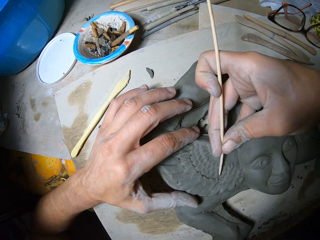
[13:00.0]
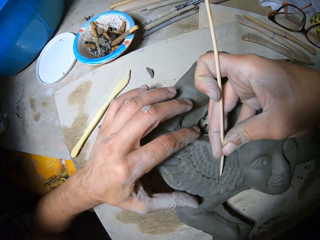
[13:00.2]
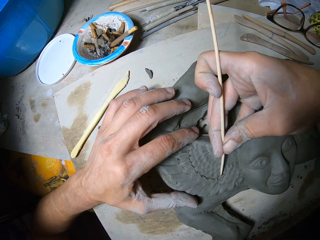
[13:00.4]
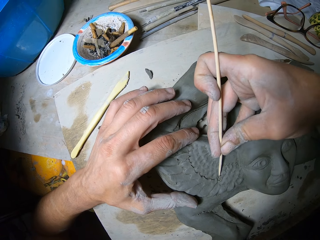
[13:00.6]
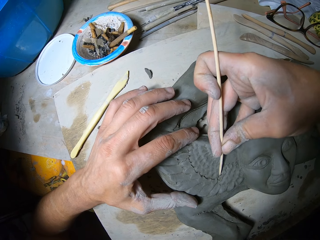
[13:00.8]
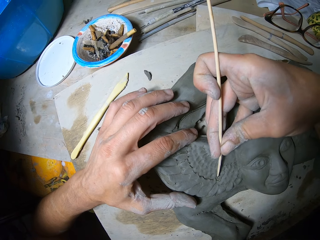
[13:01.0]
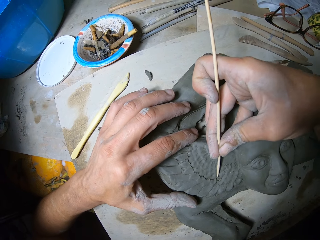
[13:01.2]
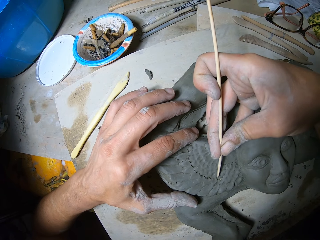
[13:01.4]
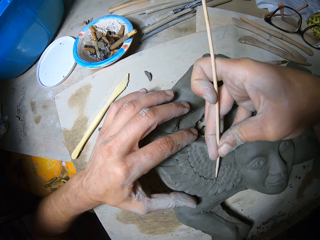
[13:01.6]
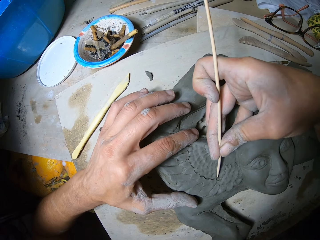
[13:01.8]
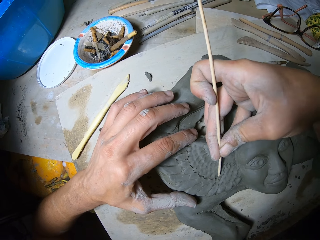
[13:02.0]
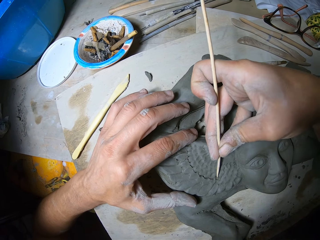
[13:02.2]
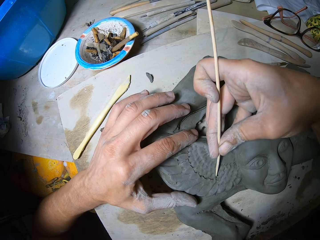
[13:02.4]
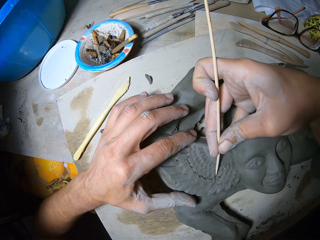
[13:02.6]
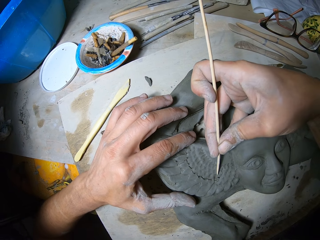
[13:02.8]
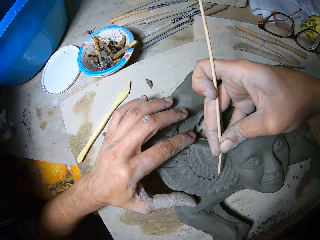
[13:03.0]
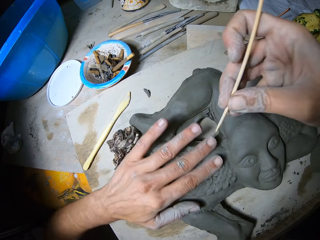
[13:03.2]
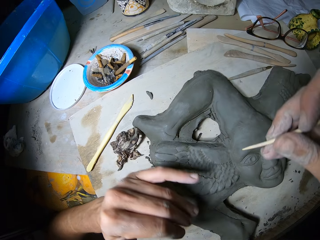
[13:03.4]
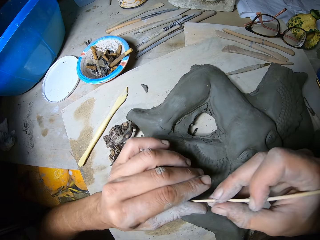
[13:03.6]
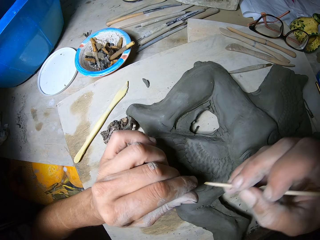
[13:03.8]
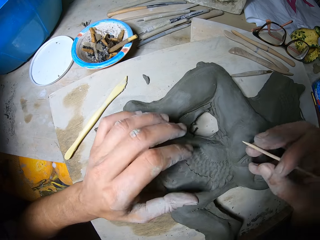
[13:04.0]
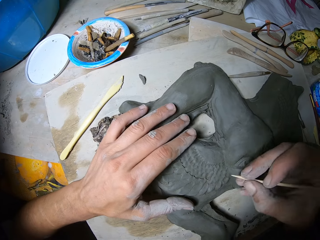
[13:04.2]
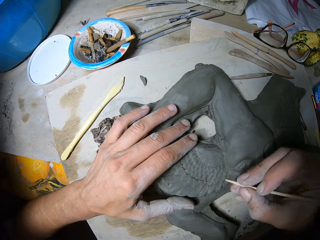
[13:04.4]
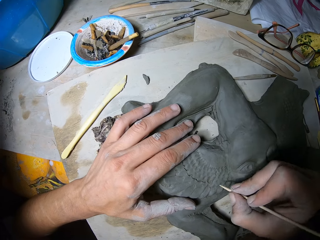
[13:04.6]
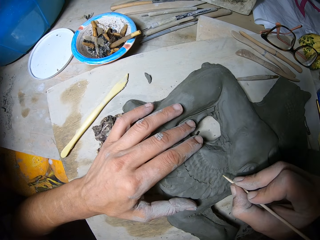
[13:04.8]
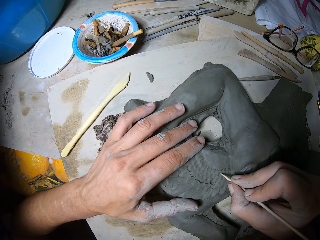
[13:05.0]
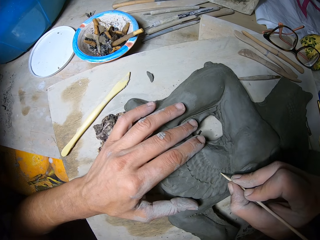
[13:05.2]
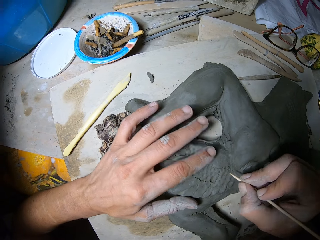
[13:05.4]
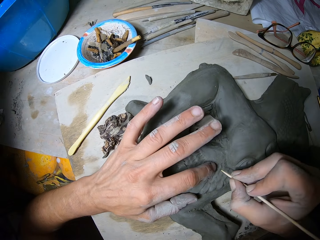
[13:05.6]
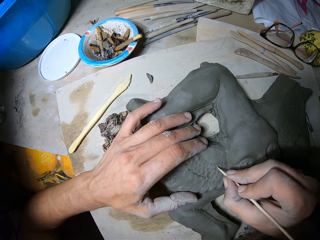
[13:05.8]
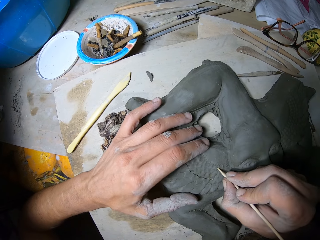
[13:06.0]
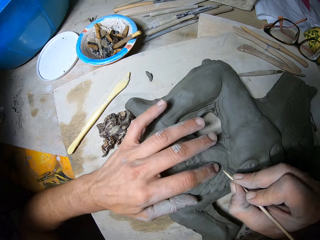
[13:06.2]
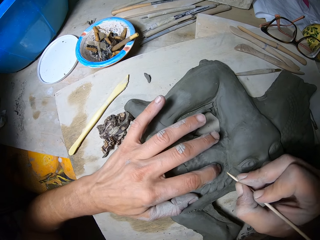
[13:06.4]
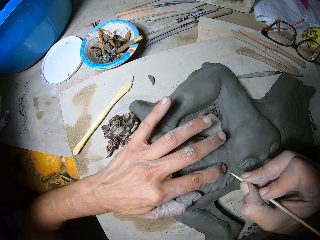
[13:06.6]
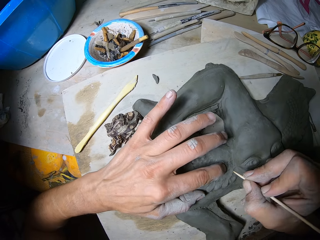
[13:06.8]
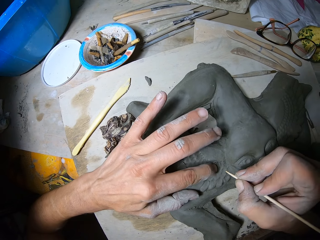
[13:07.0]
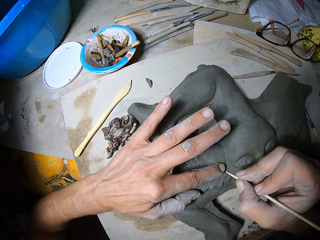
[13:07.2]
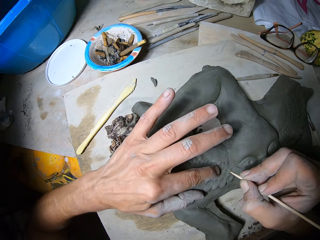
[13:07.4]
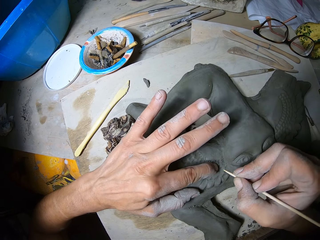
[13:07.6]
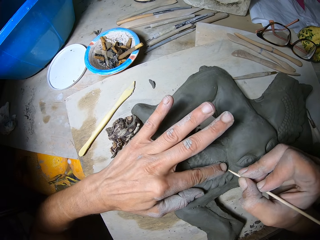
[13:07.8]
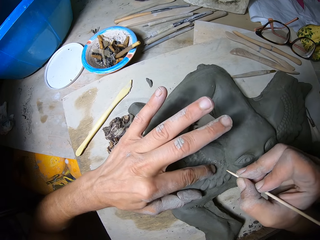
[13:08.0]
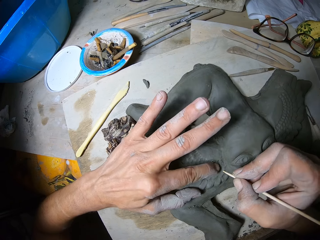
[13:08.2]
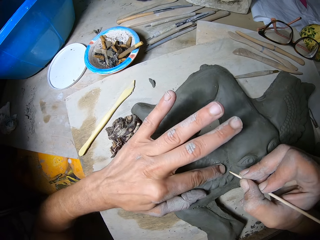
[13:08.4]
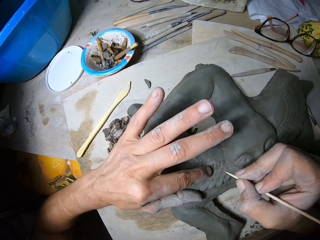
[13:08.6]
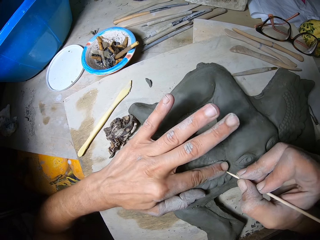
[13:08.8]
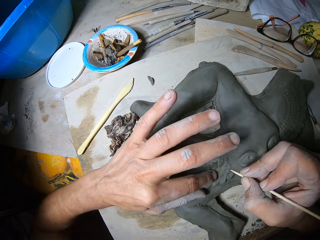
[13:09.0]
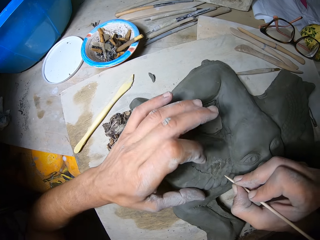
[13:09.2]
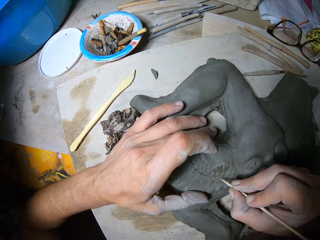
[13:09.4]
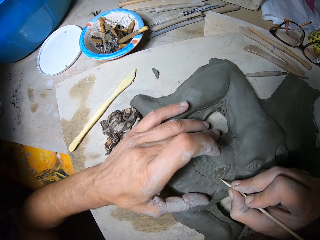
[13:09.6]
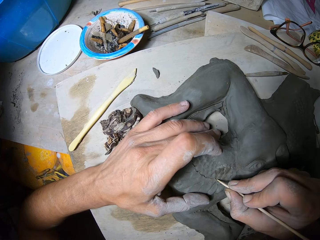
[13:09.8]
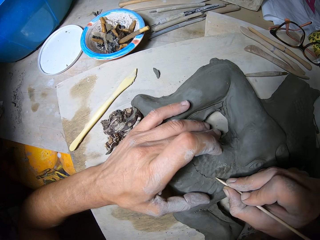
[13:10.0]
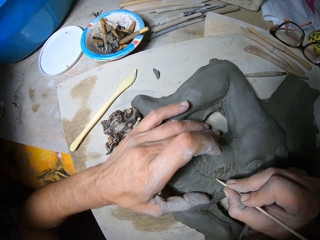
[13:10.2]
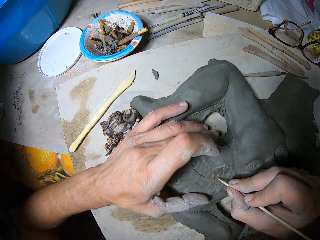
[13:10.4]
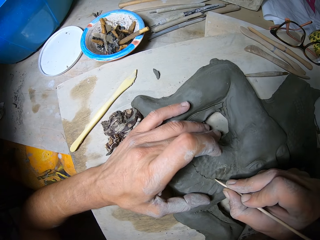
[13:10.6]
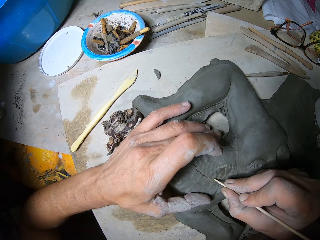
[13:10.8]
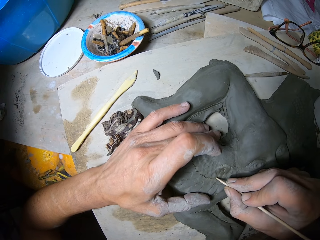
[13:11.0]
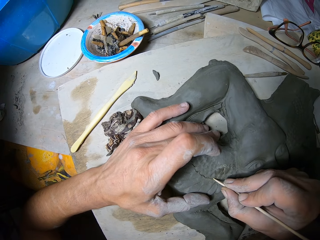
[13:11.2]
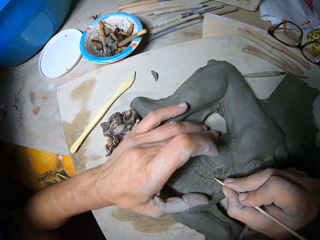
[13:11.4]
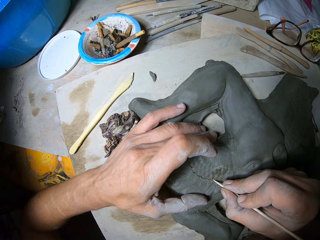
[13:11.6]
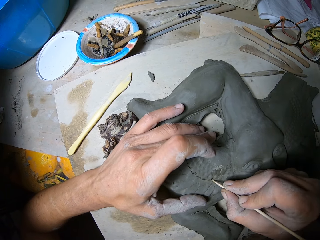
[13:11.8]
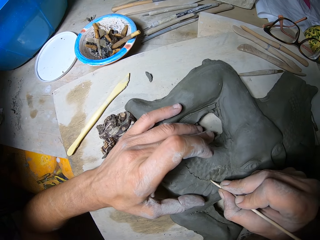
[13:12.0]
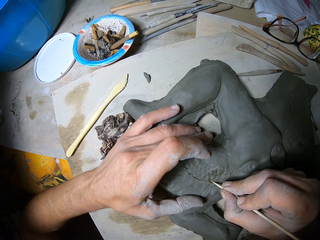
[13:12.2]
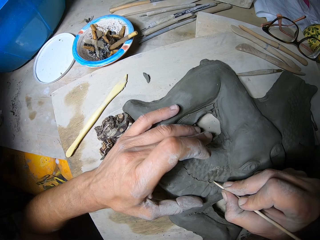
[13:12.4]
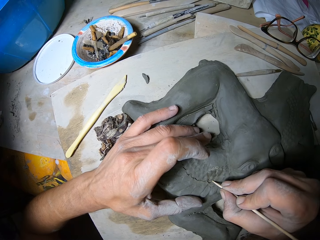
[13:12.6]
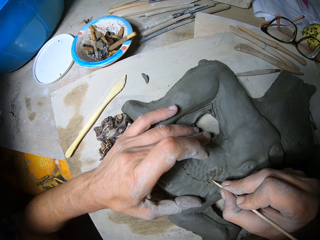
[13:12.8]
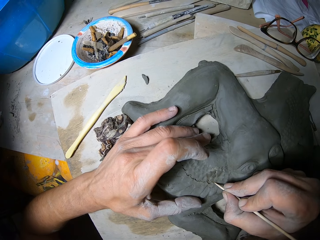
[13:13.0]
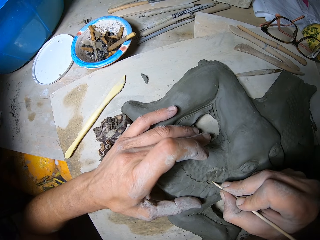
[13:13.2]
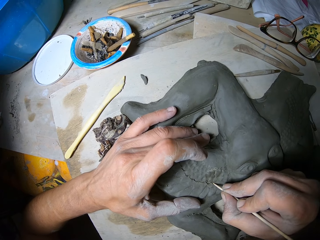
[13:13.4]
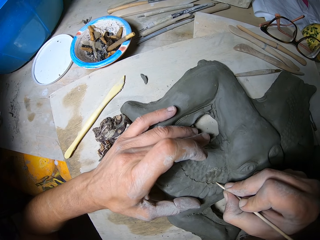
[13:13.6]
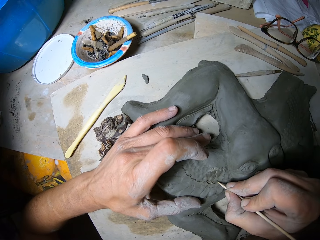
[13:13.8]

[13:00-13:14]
The camera wearer wipes out mold plasters on the engraving tool in his right hand with his left hand. He places his left hand on the relief sculpture. He rubs a spot on the relief sculpture with his left index finger. He carves out the forms of the relief sculpture with the engraving tool in his right hand.

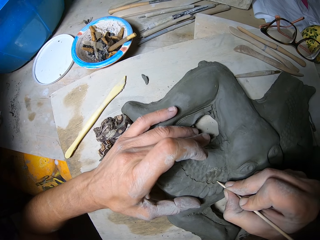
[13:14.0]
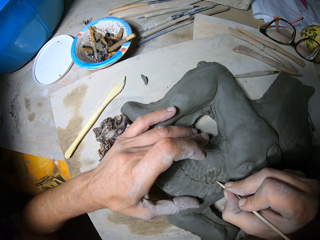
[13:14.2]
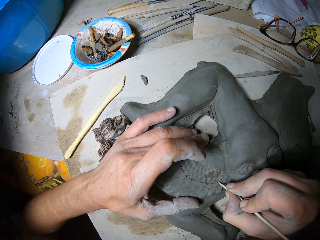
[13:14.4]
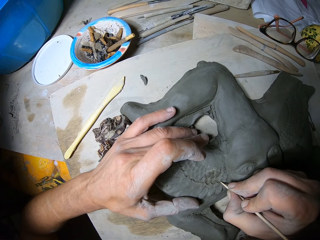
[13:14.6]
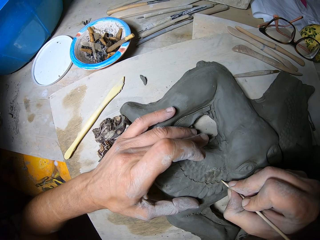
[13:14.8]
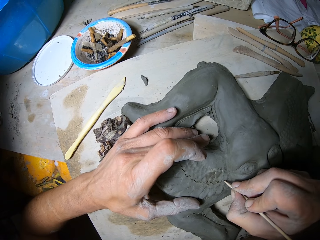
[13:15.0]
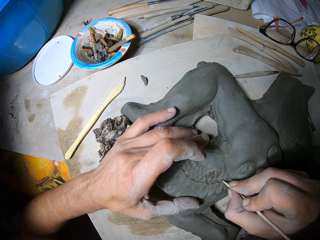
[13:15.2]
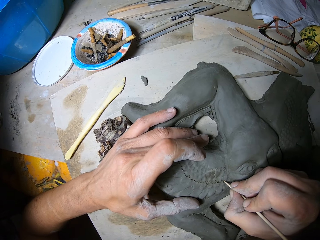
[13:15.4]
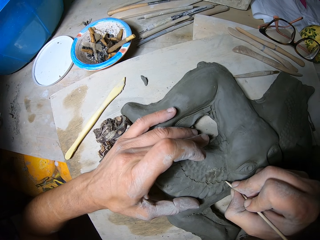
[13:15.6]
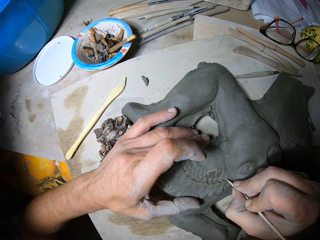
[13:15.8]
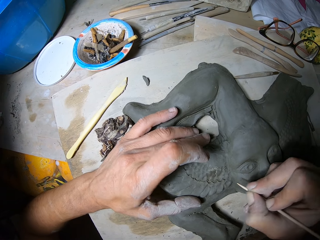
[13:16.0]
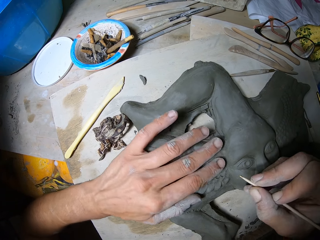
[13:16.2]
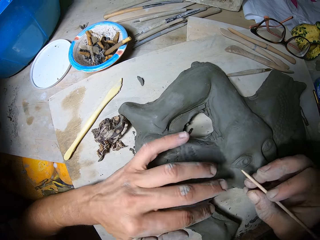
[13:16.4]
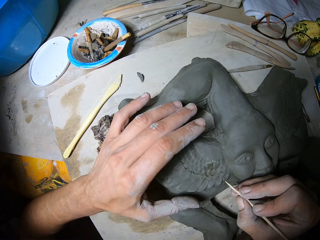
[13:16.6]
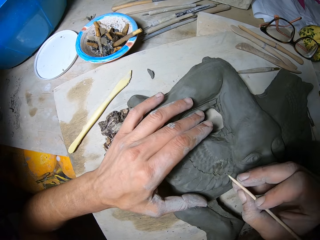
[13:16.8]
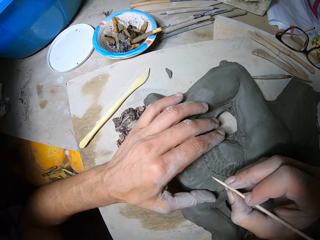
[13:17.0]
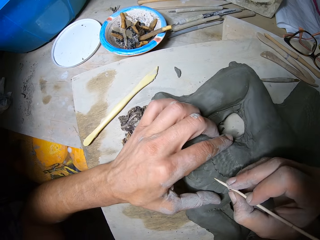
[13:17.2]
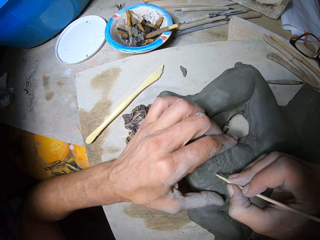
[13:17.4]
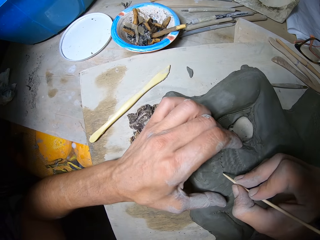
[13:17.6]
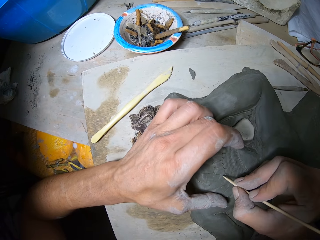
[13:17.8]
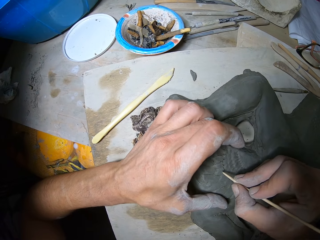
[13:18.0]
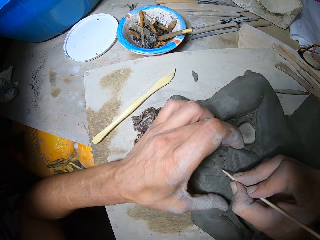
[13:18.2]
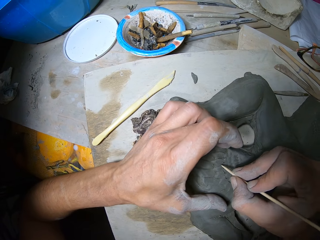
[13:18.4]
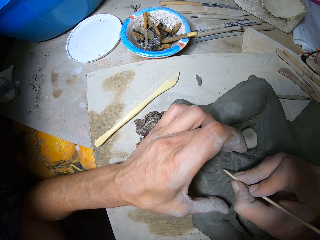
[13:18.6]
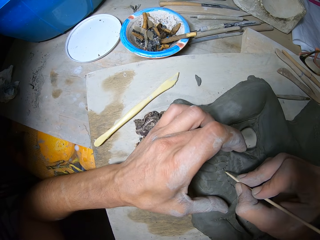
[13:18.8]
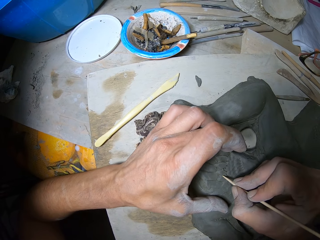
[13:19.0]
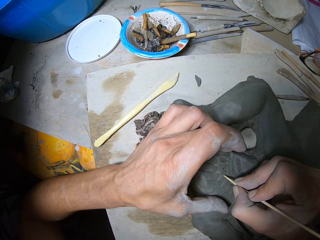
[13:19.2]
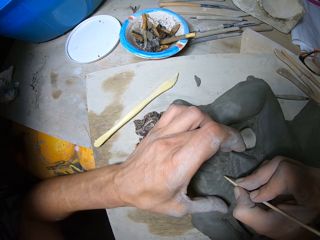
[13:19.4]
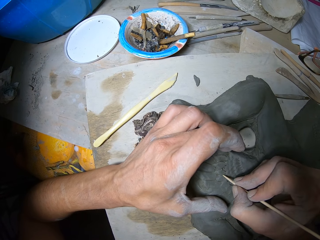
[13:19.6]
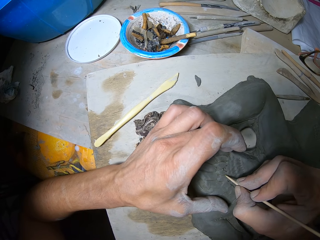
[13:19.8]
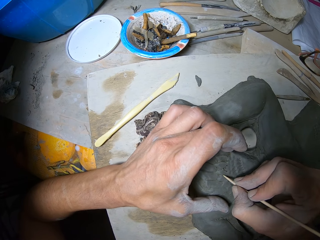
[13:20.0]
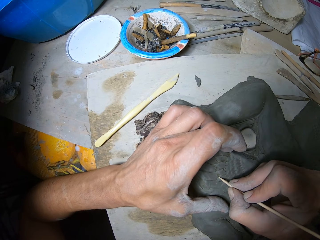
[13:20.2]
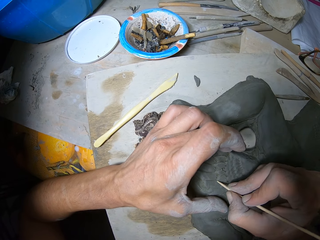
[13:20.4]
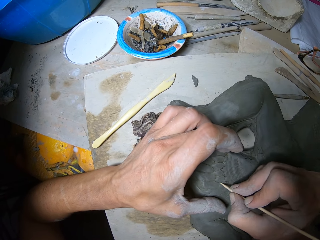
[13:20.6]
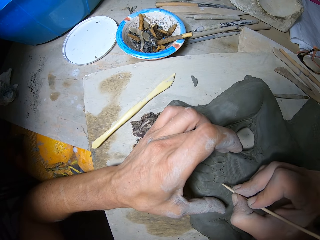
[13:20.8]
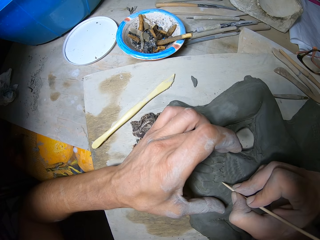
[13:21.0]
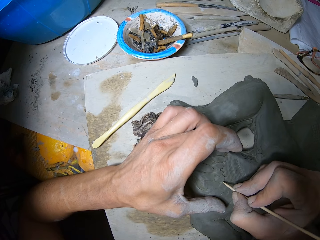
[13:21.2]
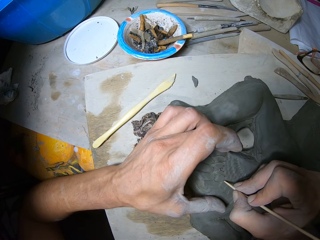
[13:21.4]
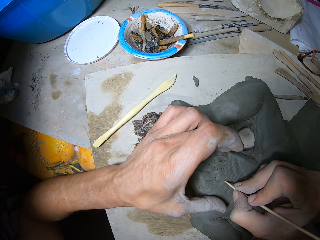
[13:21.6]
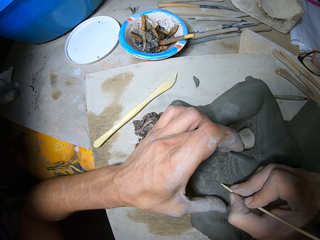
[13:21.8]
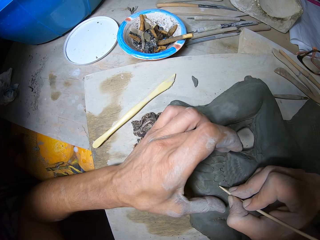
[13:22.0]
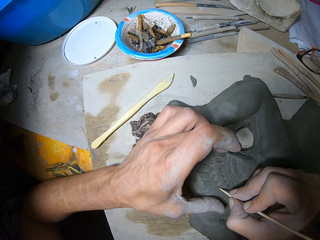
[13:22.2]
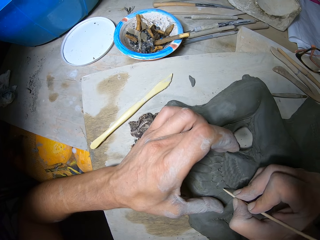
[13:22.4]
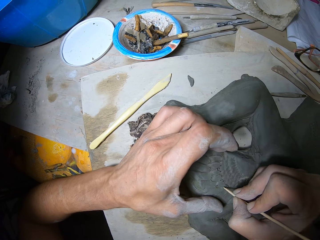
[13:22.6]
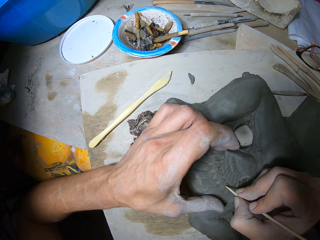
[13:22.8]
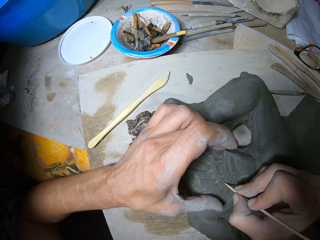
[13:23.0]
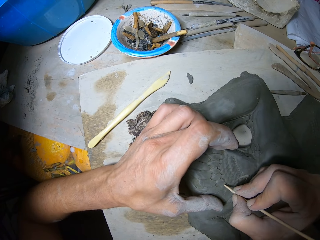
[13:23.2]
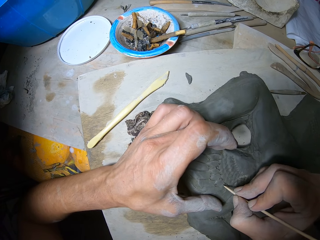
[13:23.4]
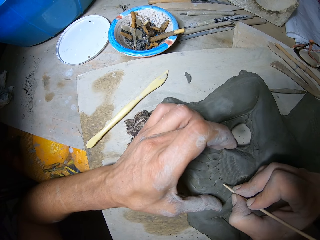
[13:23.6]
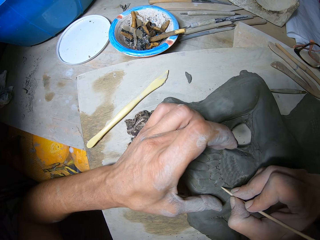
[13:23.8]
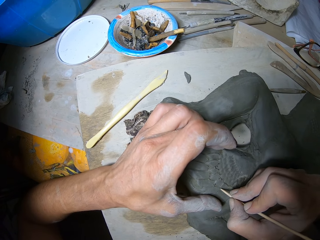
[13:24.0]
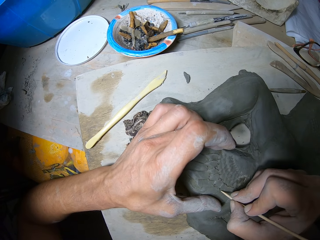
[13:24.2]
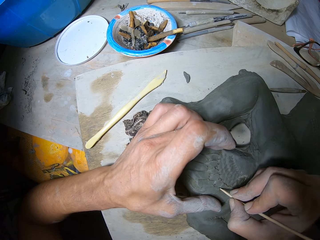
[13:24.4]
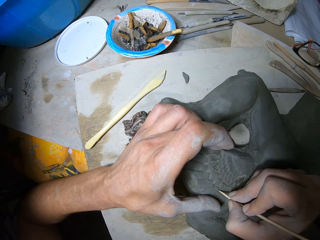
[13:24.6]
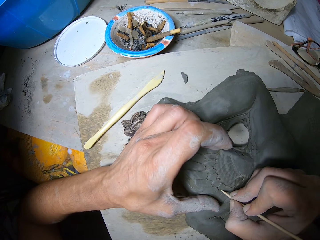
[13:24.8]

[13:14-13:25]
The camera wearer wipes out mold plasters on the relief sculpture with his left hand. He carves out the forms of the relief sculpture with an engraving tool in his right hand.
